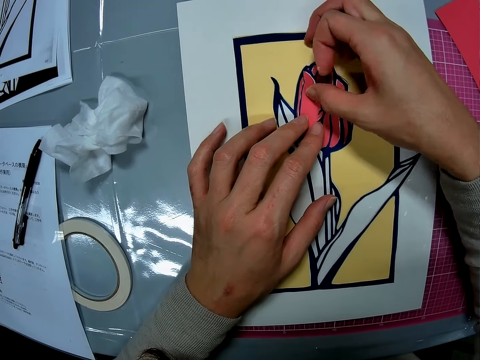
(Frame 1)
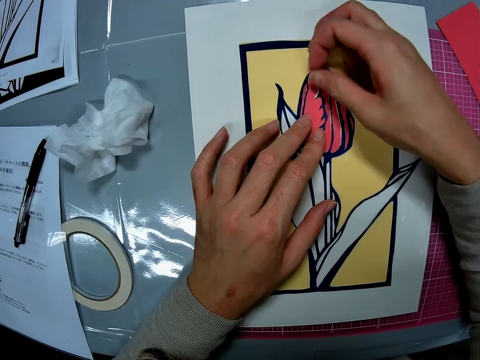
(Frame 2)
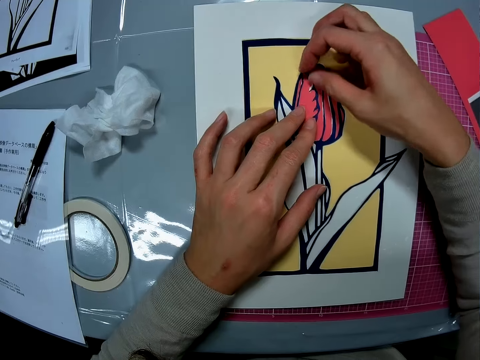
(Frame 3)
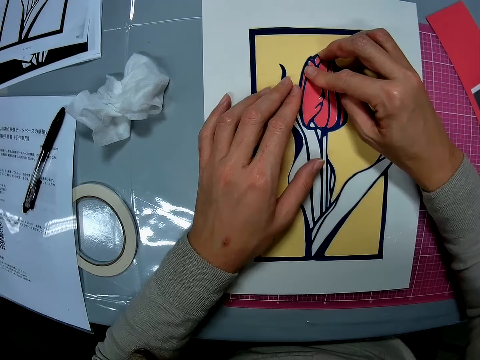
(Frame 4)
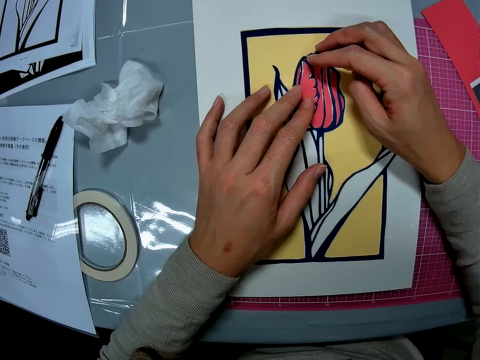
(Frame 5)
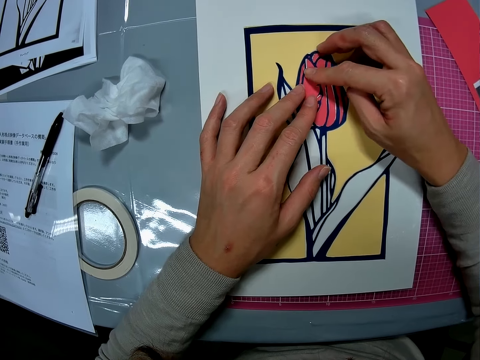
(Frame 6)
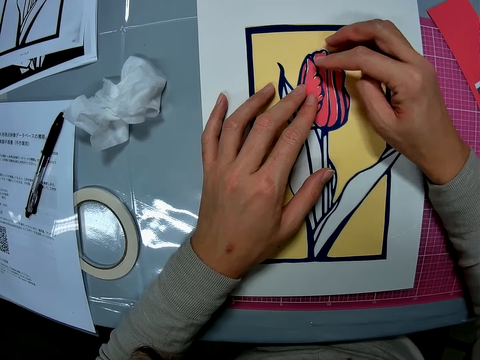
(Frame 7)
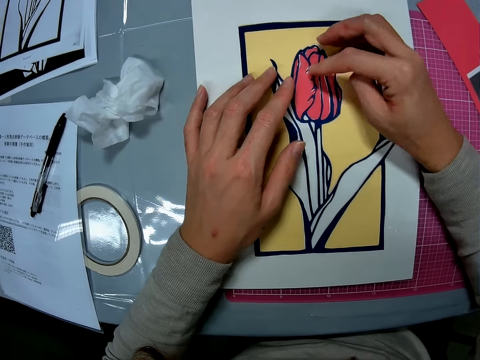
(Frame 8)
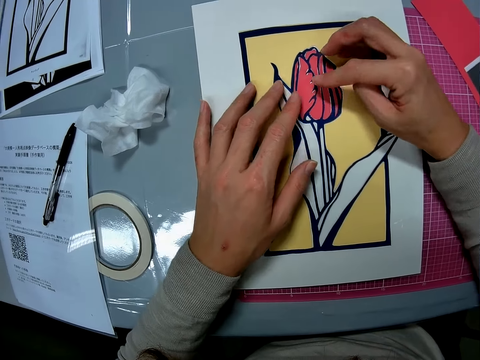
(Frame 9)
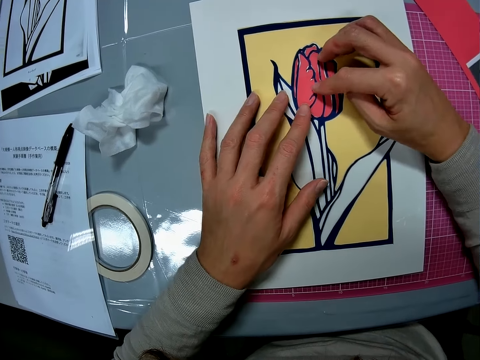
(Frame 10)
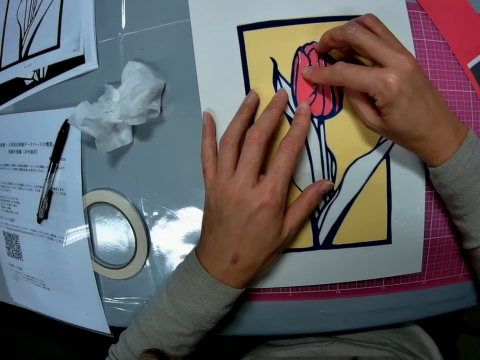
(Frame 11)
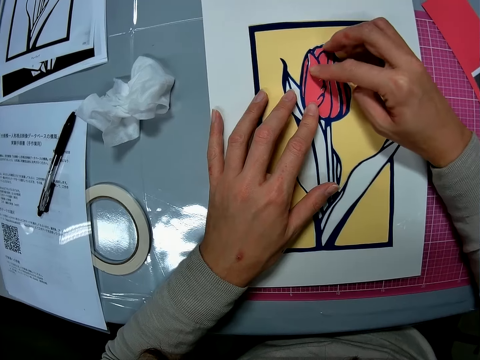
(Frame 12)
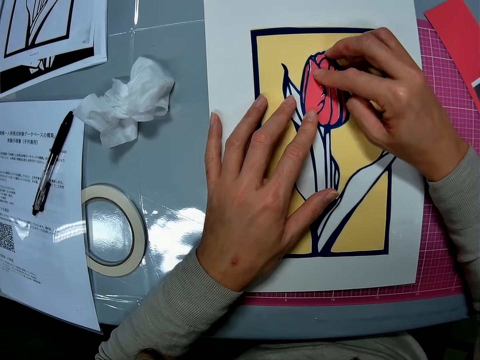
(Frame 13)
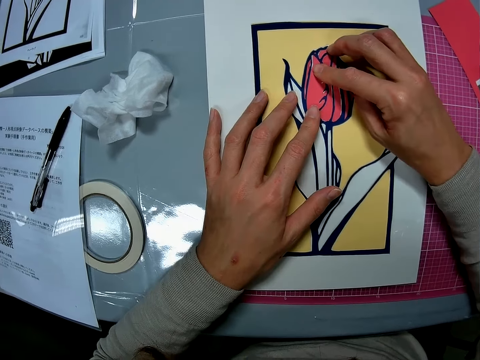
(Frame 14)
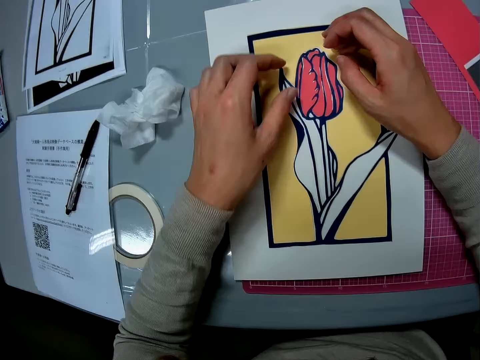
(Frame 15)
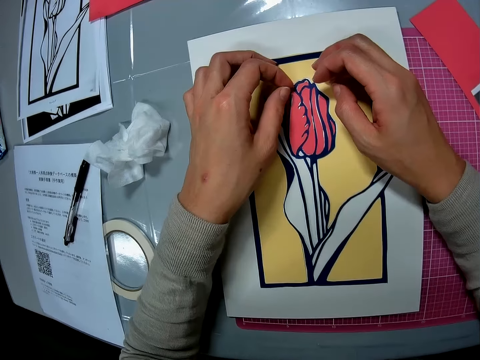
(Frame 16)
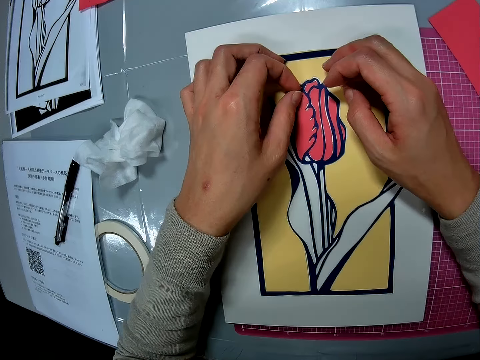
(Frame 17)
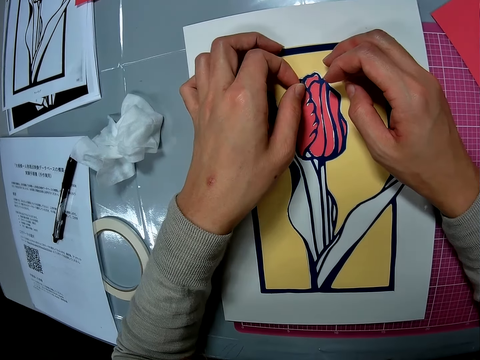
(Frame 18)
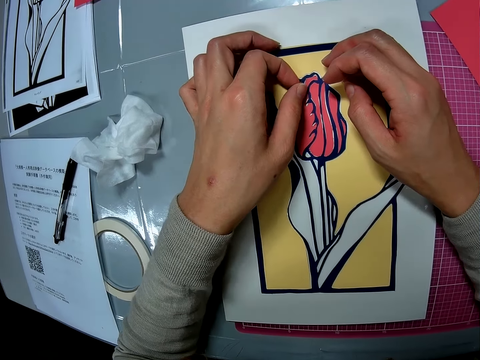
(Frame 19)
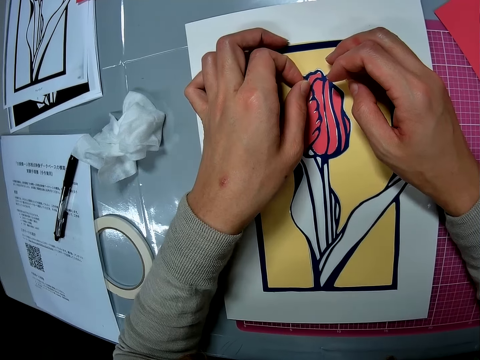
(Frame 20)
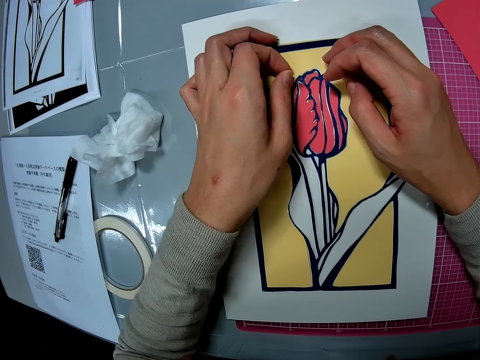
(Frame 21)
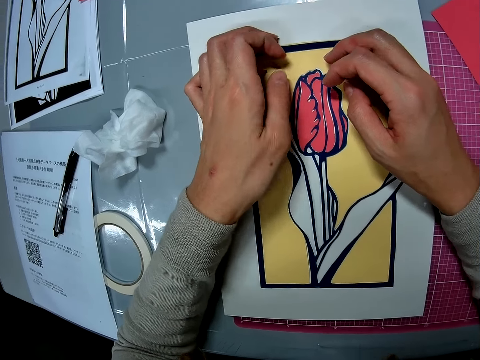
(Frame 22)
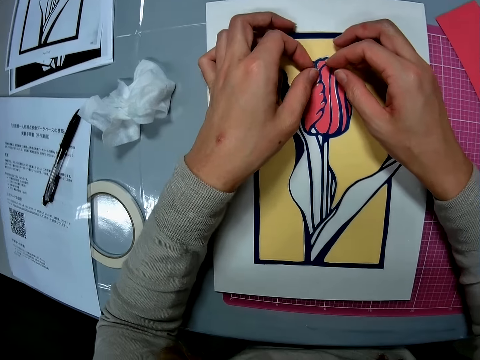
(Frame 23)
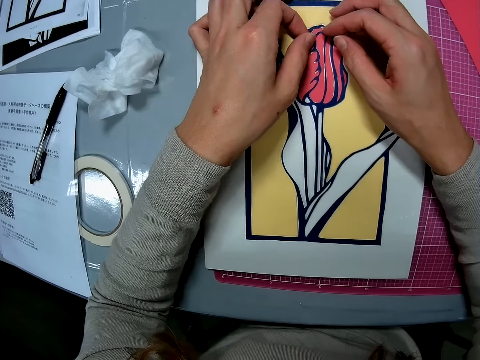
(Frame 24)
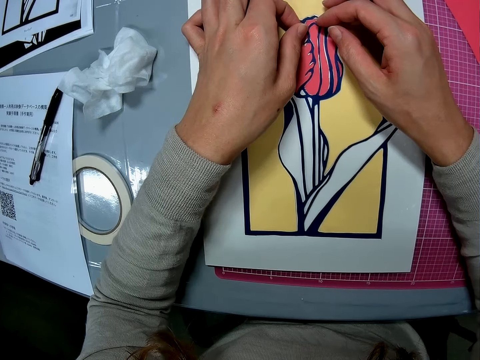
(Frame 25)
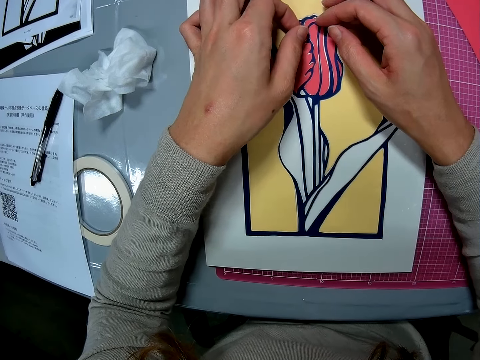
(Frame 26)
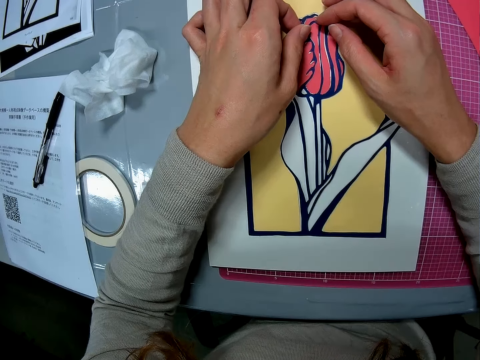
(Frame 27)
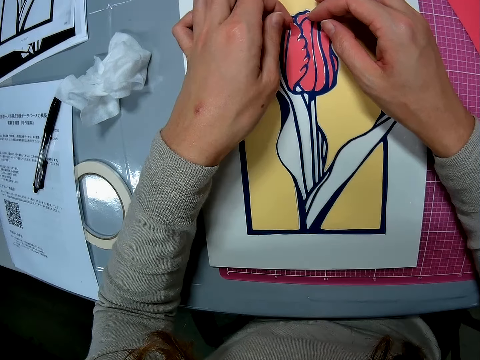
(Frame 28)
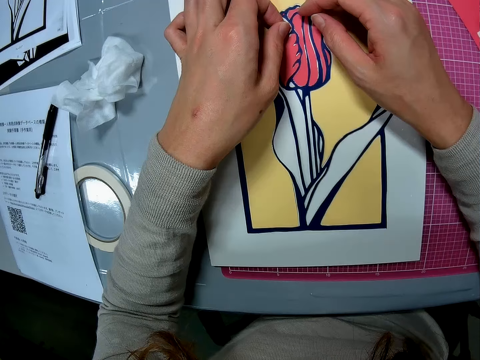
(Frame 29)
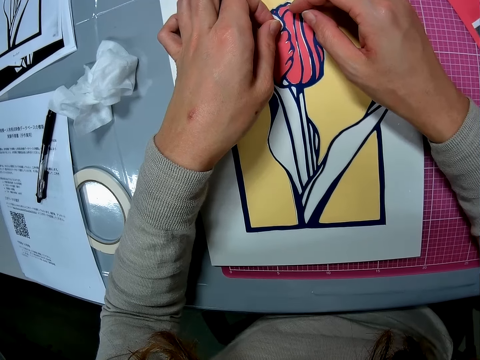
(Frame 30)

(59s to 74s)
The camera wearer adjusts the material on the wall art.

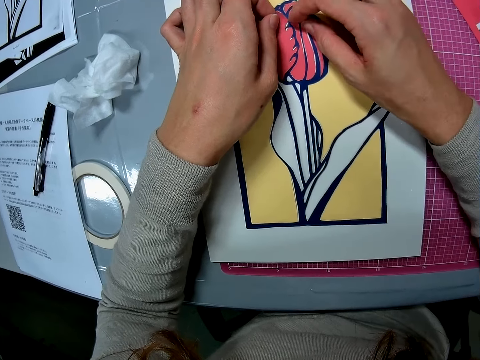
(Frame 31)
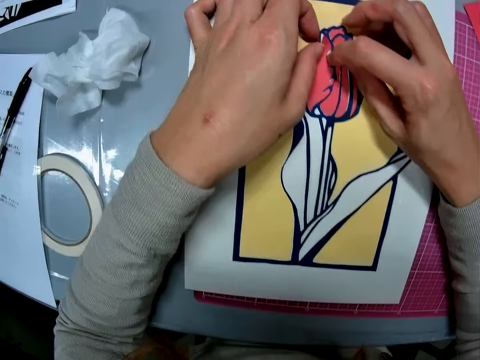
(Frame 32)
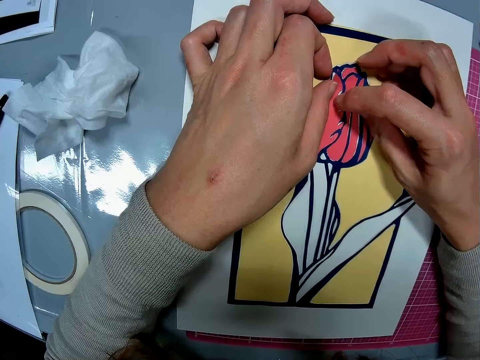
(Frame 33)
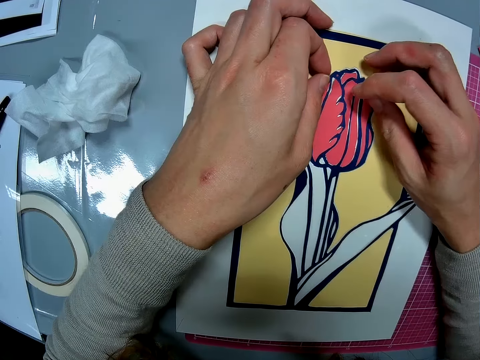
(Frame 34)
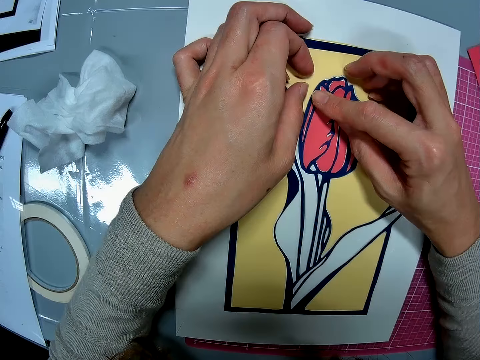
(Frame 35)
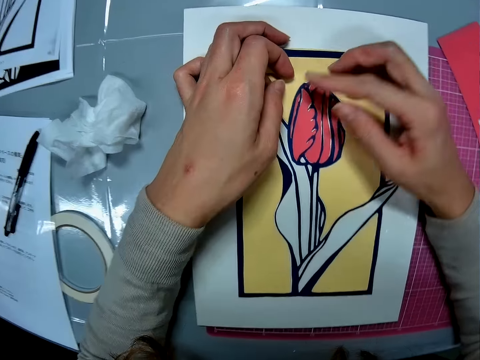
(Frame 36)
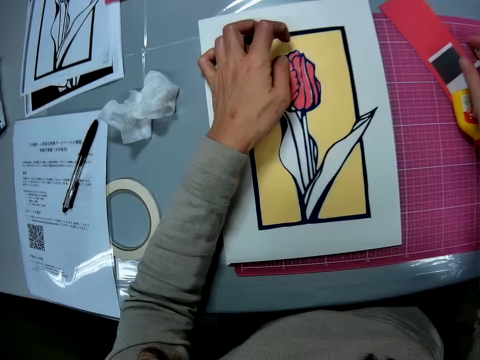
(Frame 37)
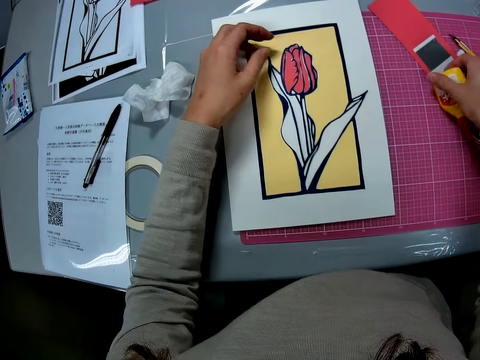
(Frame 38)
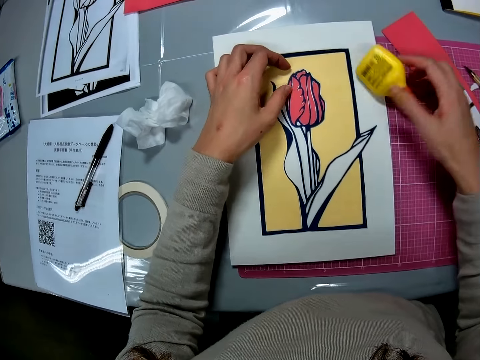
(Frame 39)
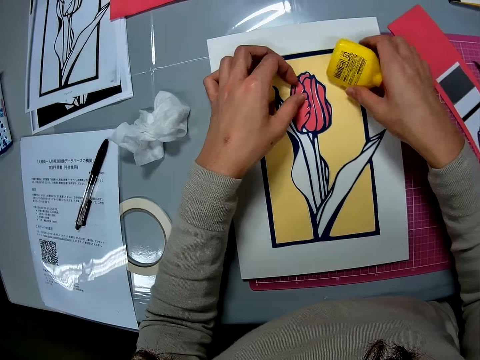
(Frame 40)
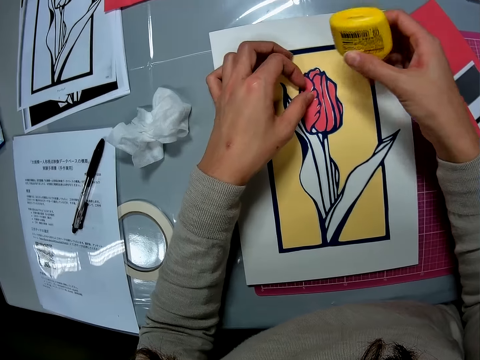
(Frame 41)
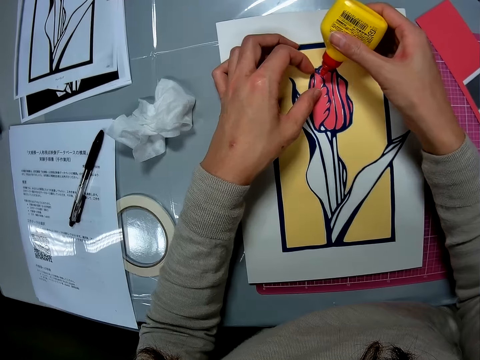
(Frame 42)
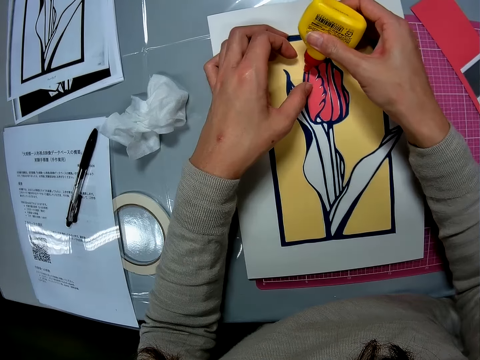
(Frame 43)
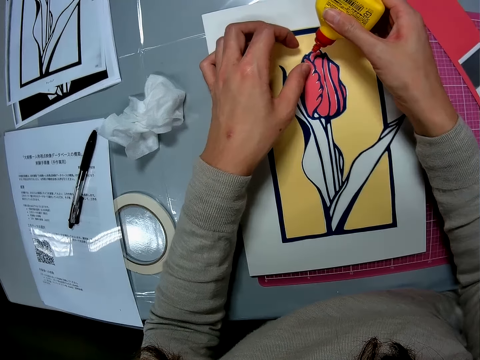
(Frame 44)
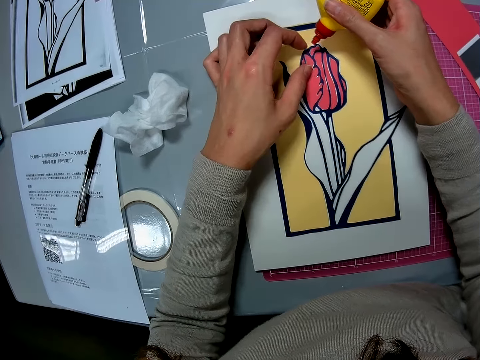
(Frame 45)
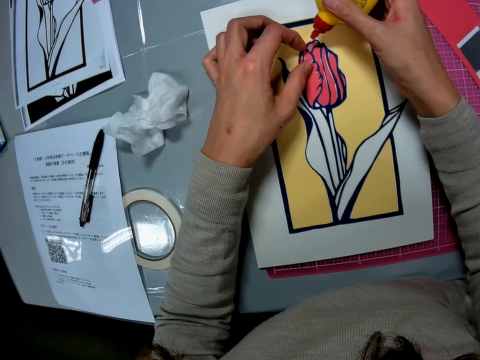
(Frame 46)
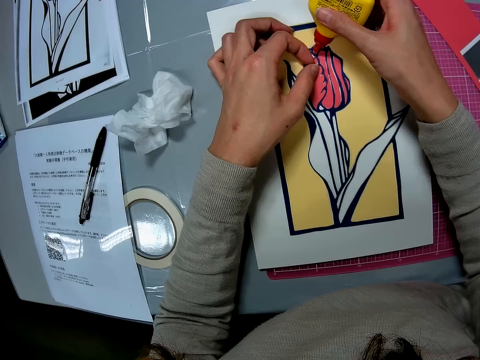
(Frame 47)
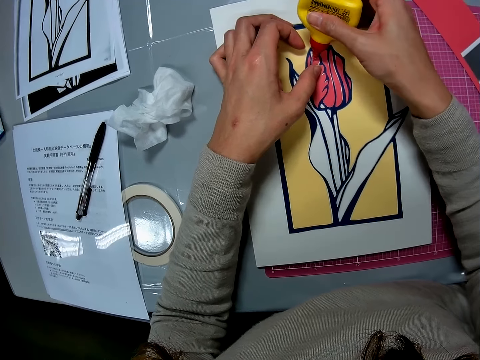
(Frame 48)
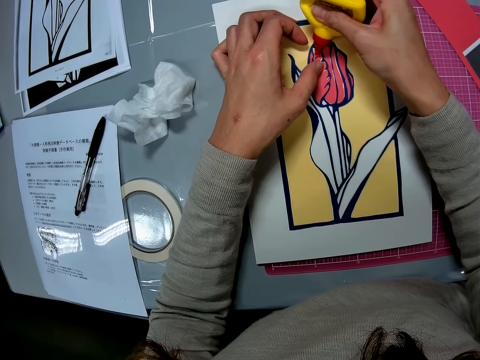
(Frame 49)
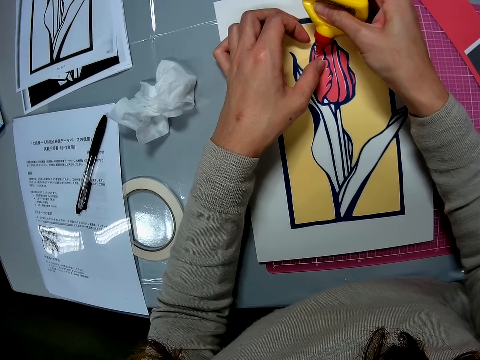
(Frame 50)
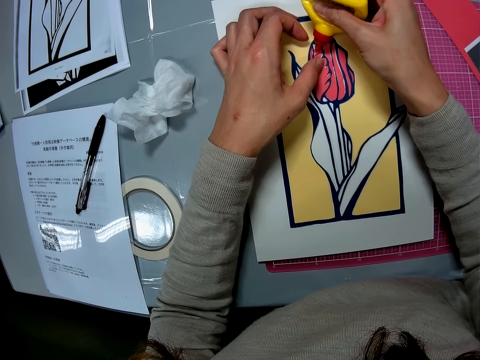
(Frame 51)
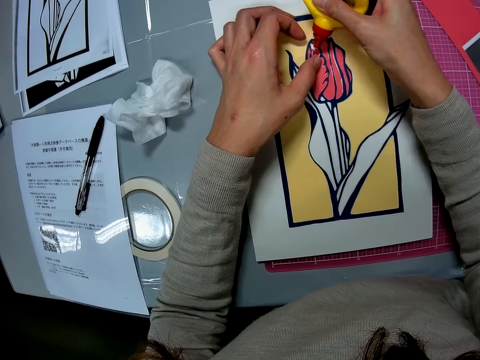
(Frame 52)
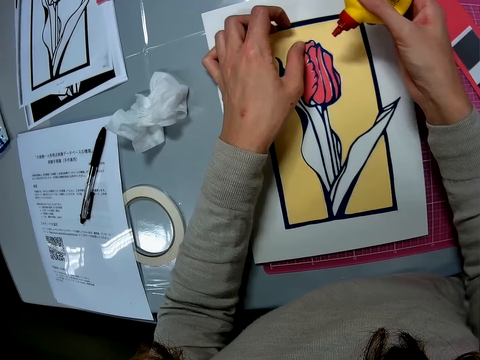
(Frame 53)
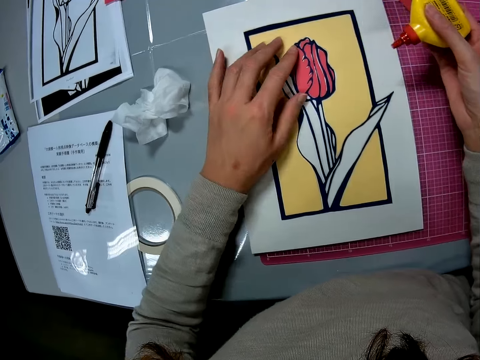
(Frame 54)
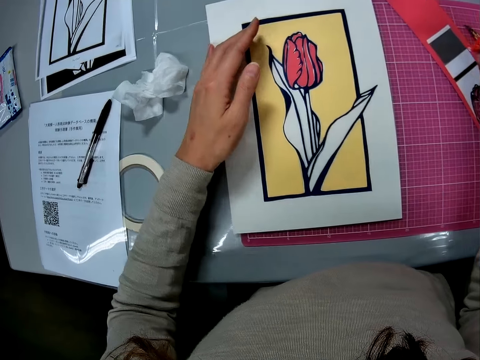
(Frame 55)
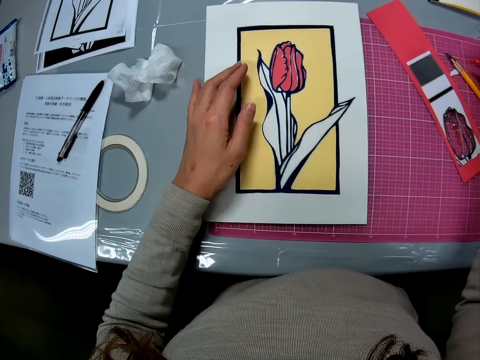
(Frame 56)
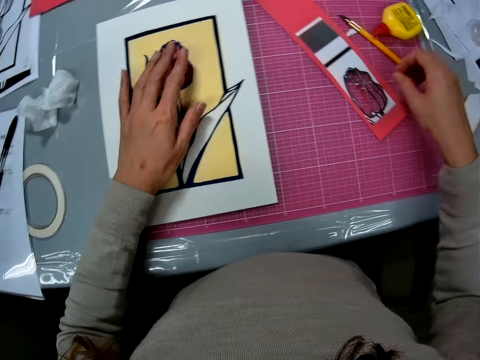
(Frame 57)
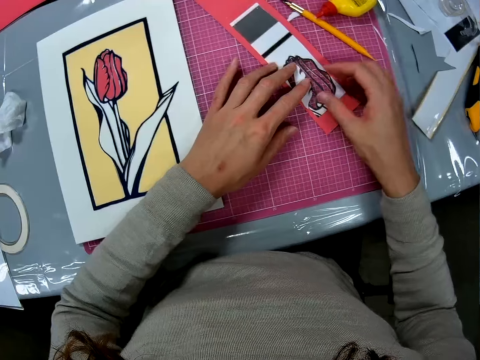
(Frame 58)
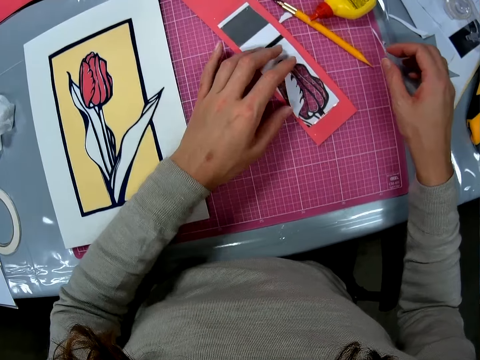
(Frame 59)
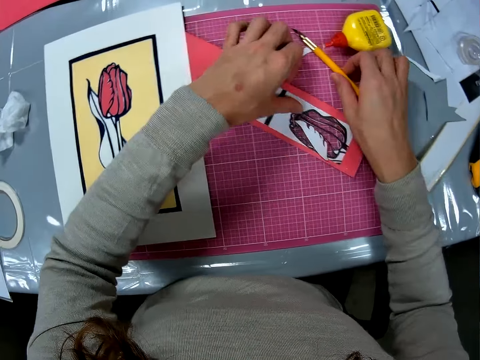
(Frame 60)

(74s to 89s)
The camera wearer picks up a glue container from the table. They add the glue to a surface of the wall art. They apply glue on the cut piece of paper. They drop the glue container on the table. They adjust a card stock. They pick up the cutter from the table.
